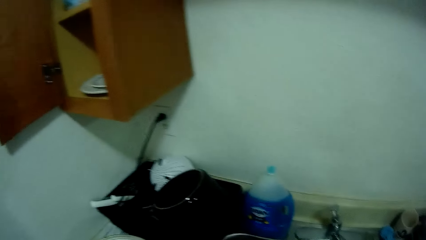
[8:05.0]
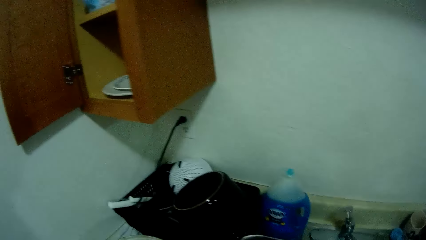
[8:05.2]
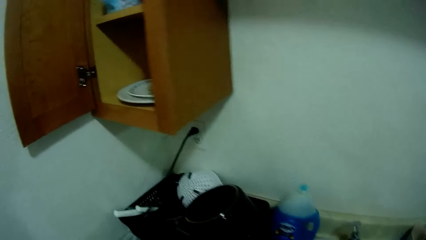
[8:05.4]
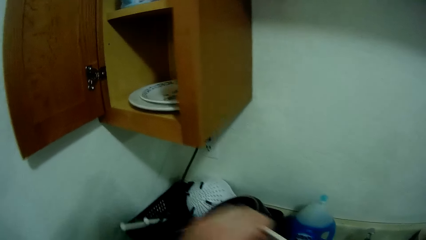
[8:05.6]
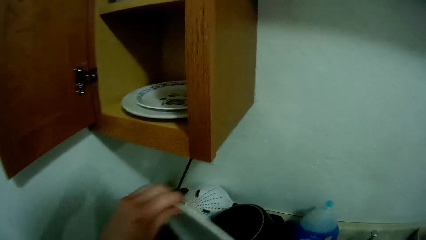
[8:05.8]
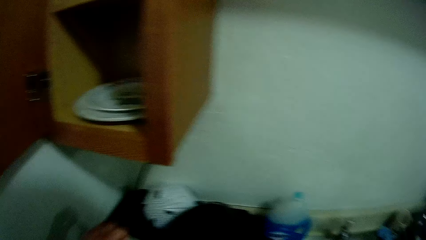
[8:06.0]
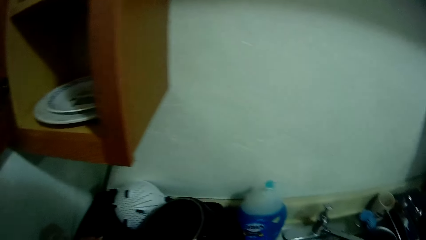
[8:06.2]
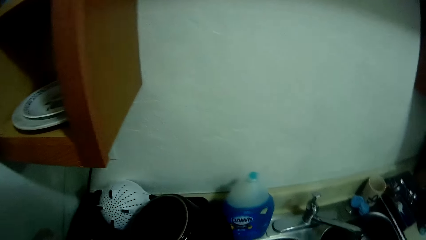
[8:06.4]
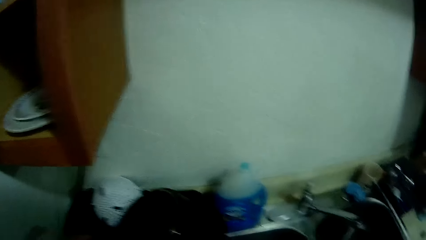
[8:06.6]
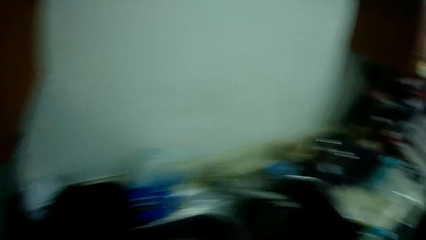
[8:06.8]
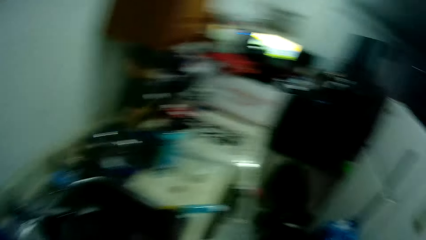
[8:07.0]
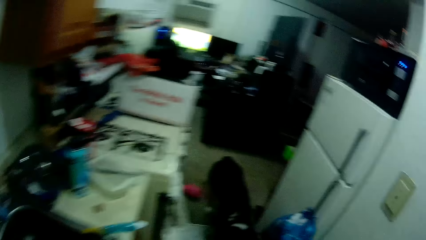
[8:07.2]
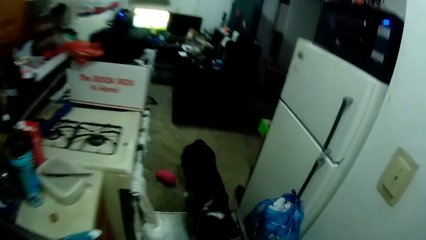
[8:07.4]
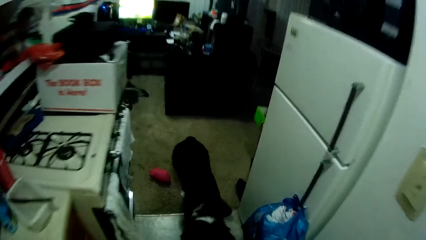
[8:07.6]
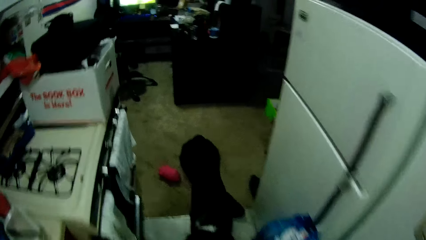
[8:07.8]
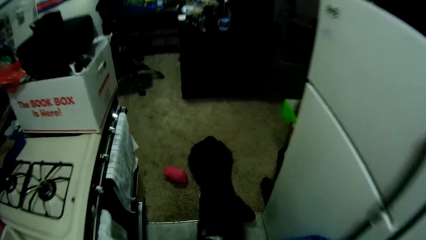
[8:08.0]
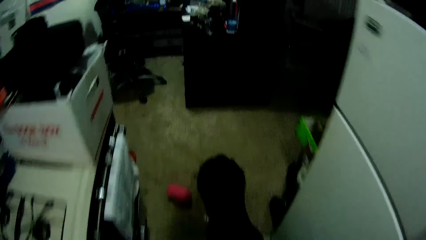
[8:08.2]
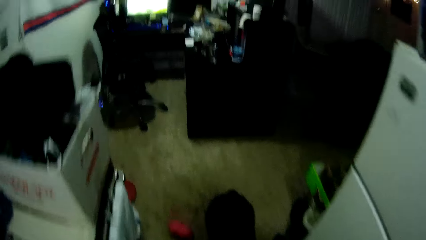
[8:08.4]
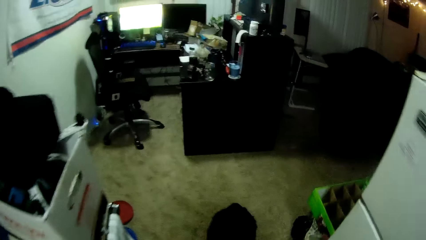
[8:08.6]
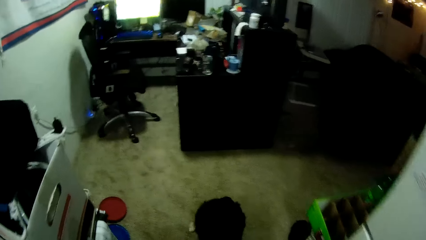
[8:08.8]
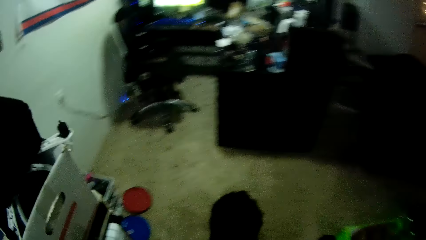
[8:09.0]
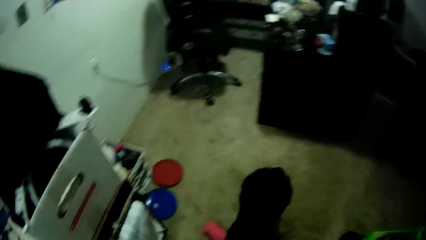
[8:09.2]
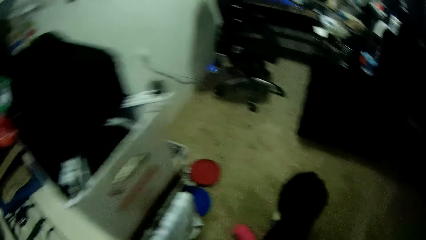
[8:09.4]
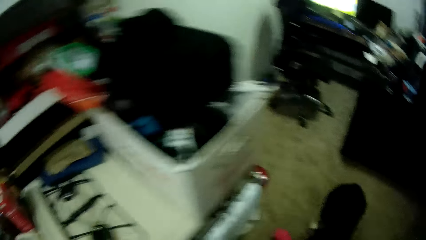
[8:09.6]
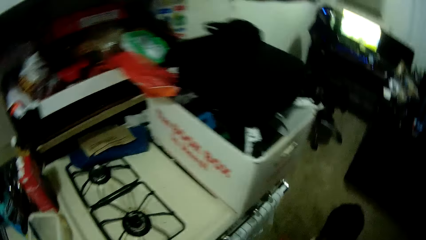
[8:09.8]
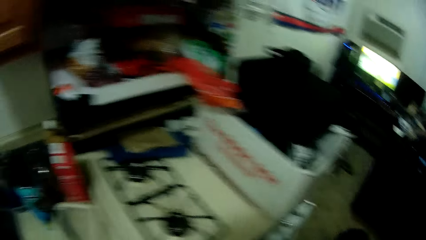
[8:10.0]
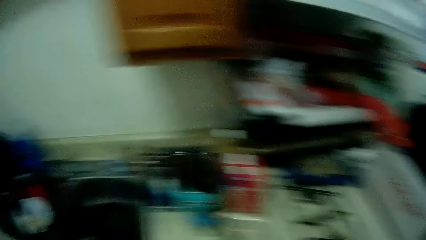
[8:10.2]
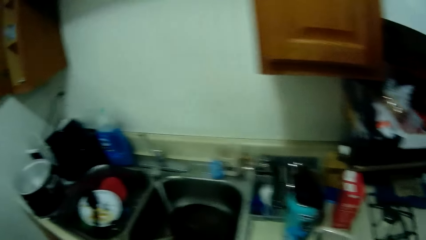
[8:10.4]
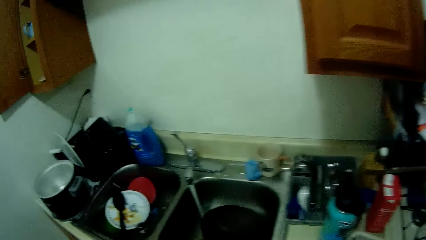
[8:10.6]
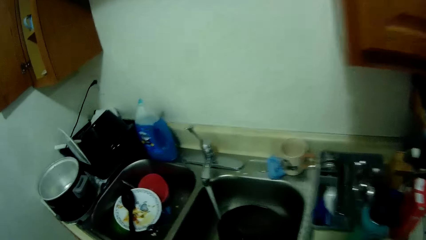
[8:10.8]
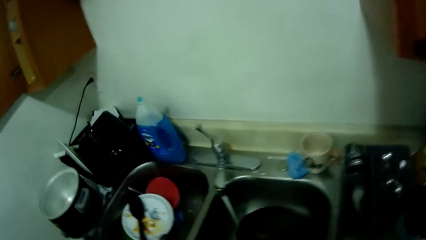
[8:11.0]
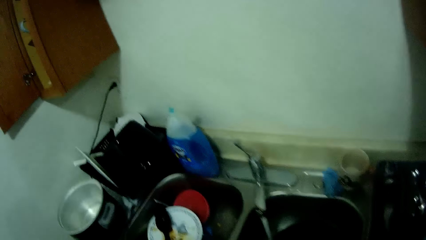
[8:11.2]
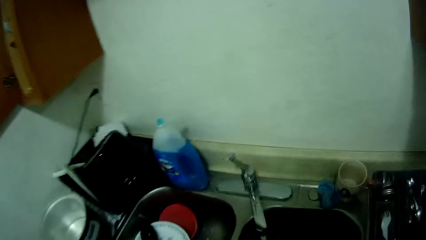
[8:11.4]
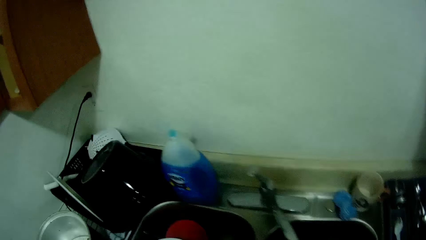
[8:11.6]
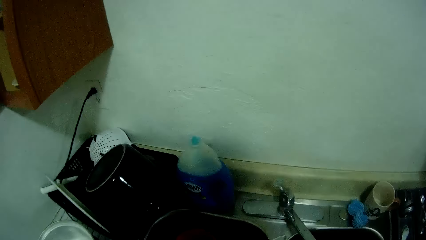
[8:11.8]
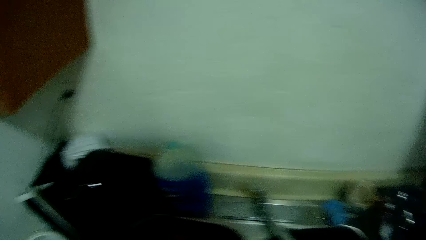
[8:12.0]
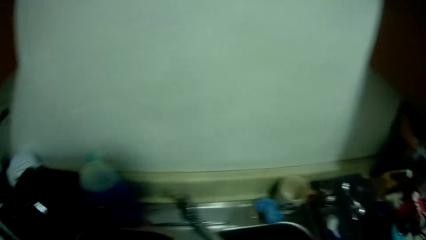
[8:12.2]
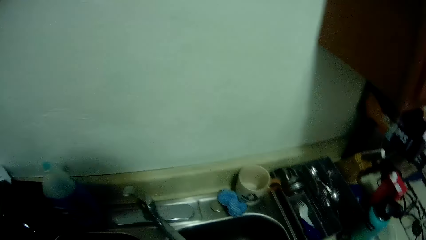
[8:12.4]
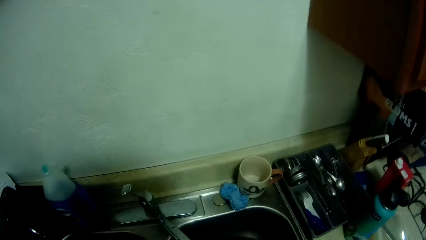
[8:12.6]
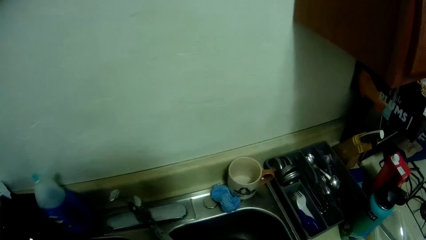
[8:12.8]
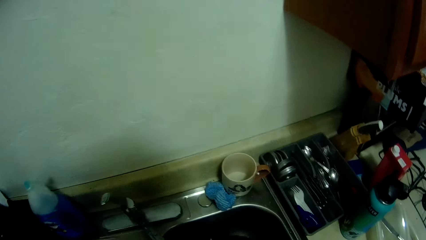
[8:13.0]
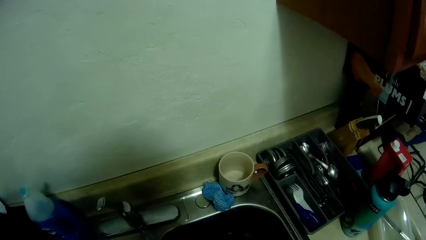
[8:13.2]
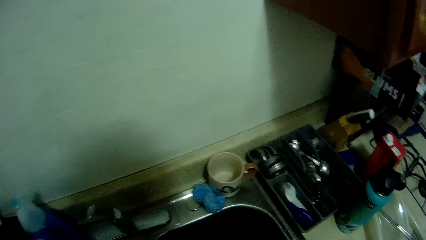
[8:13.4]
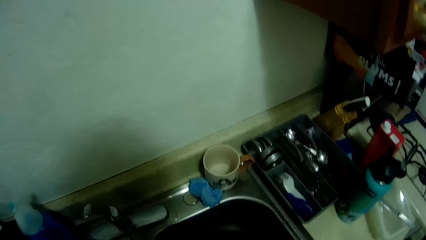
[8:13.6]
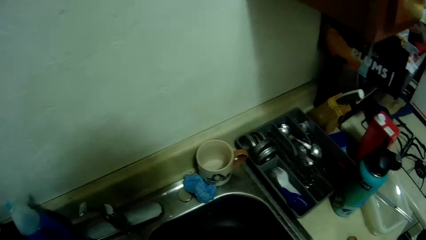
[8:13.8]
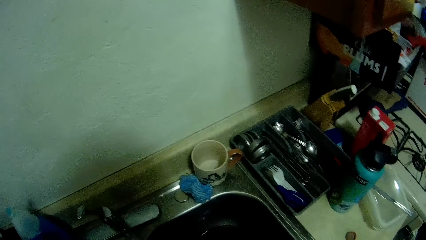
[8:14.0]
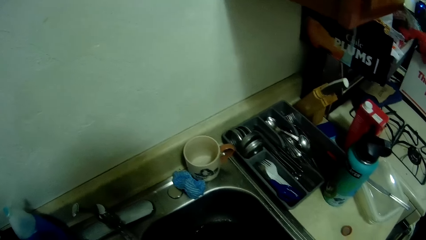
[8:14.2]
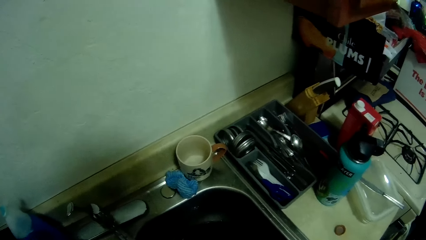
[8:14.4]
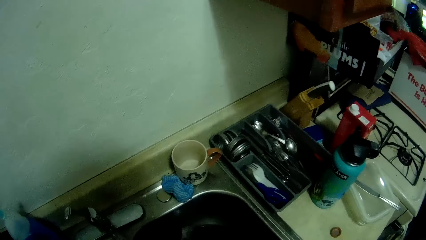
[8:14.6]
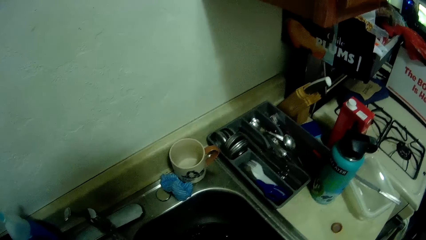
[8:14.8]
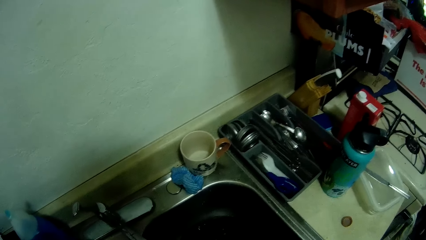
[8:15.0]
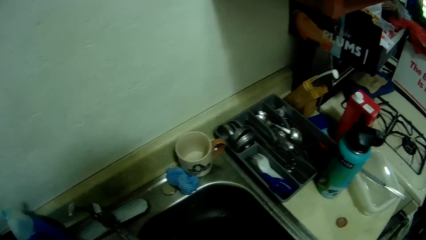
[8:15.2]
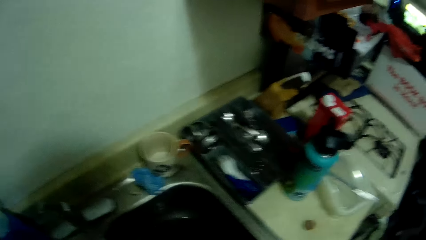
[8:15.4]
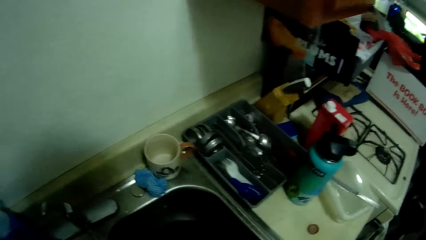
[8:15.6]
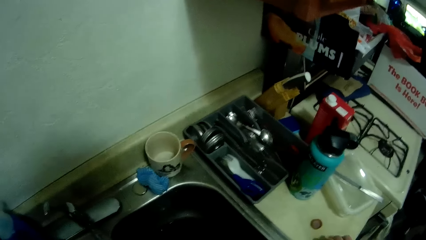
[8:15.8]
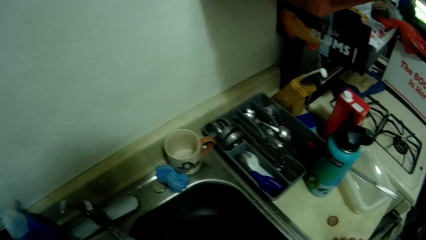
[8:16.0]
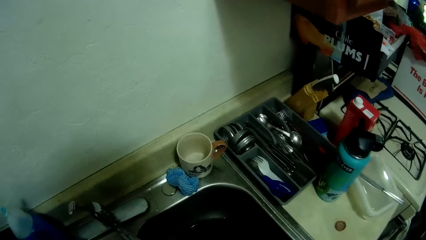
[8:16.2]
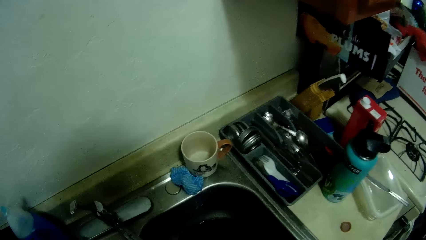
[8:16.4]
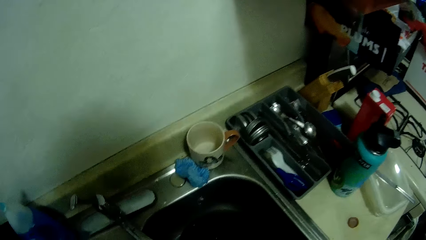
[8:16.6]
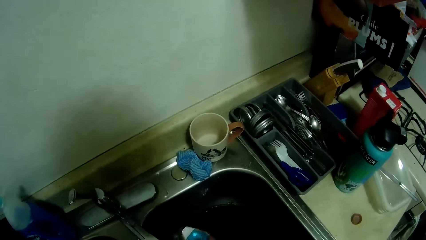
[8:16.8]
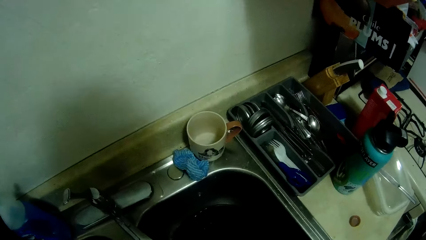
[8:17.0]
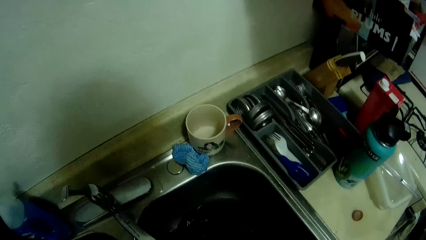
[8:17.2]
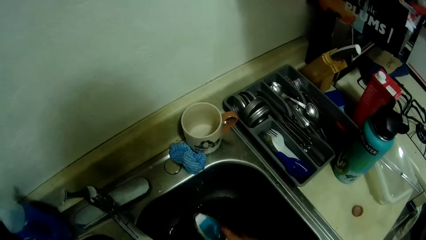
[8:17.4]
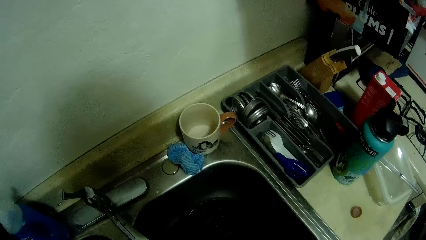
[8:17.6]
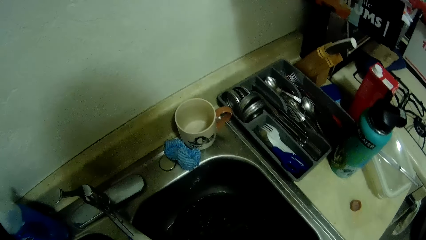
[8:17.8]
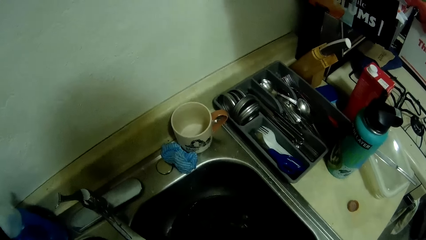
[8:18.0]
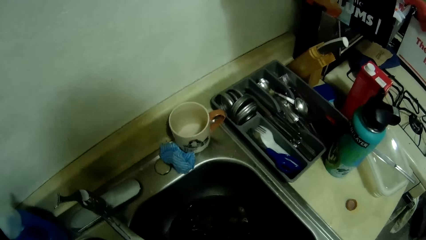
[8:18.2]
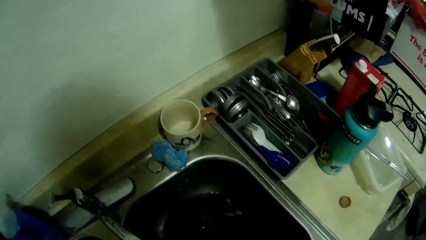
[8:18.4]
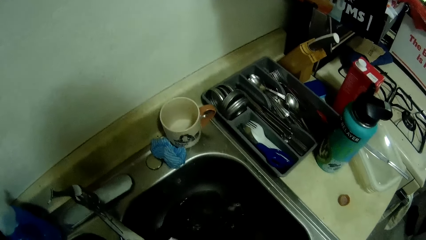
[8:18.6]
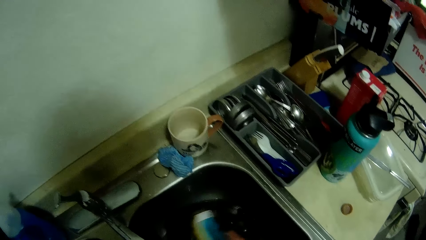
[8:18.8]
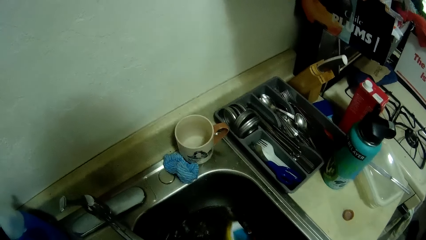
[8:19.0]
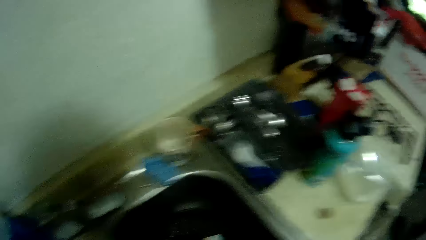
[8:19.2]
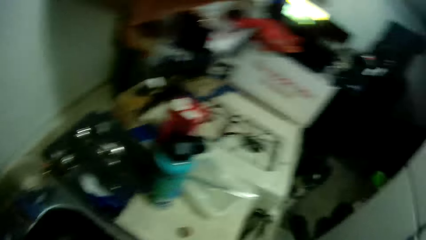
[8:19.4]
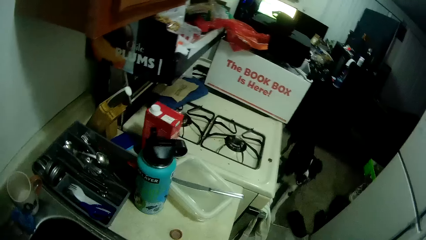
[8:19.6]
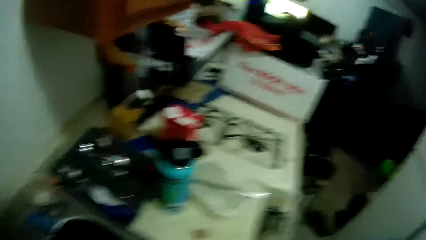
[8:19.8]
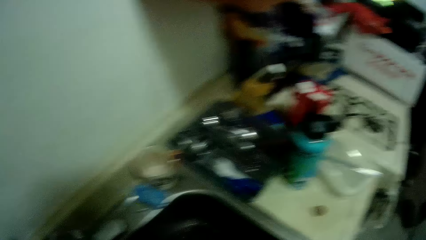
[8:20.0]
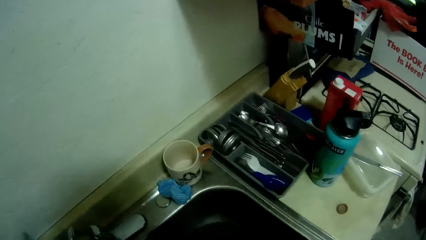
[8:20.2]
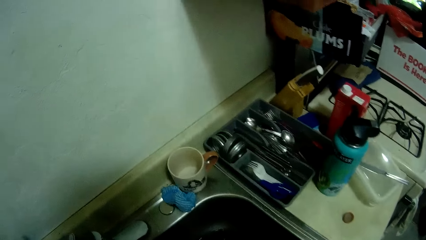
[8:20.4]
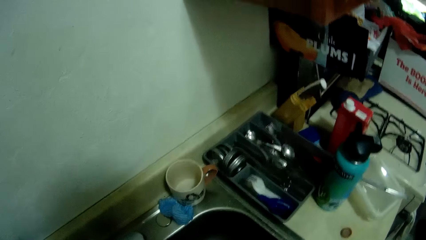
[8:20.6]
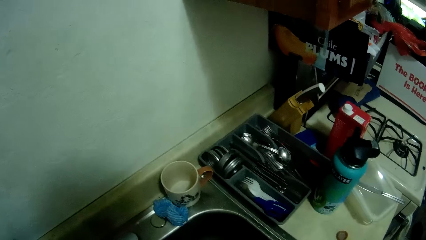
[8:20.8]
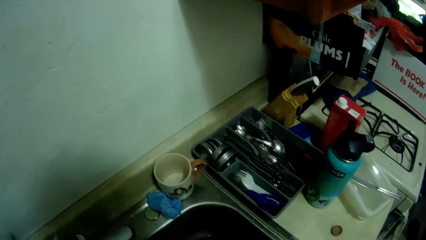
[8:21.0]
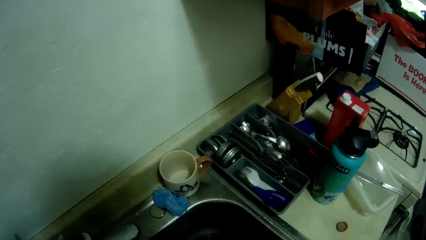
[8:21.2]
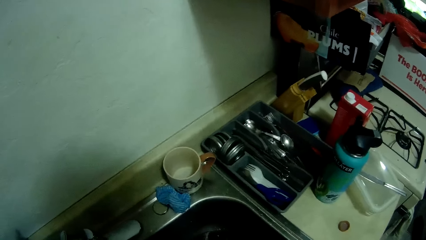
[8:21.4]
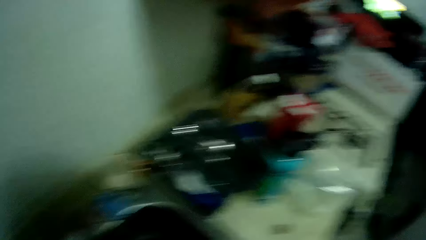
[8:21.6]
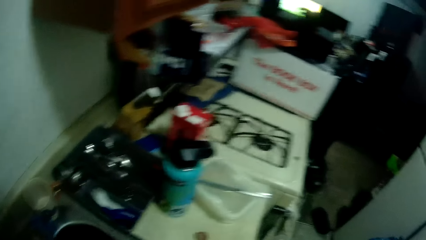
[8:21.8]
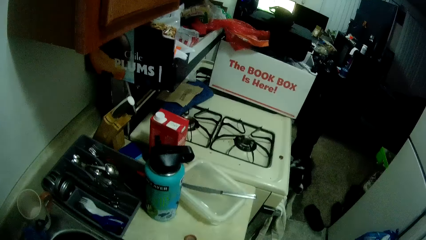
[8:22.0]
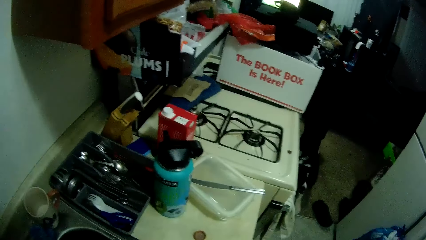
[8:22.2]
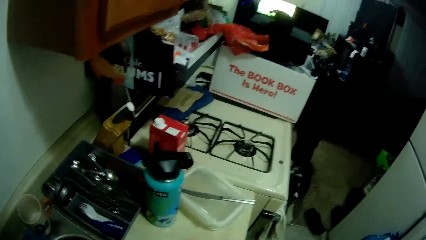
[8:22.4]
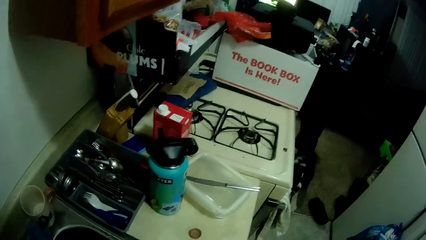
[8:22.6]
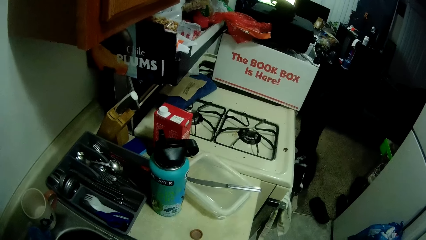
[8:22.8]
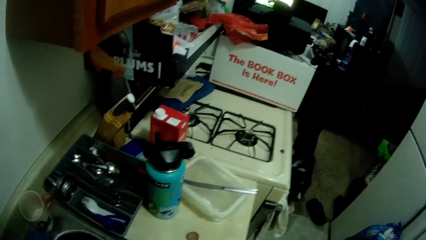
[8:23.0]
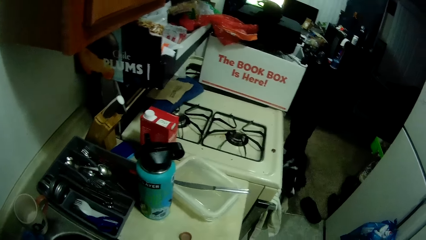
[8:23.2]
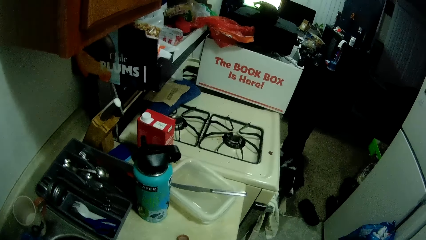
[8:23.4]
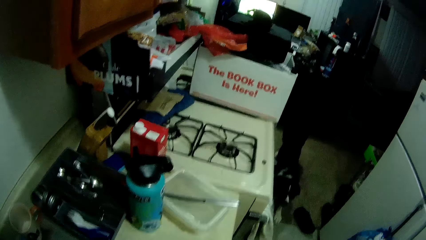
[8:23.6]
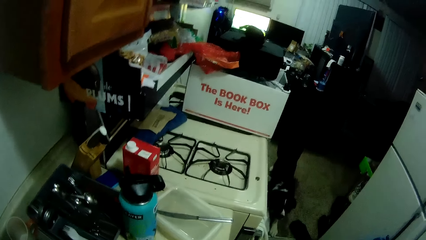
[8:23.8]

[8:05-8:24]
The camera wearer drops the other plate in a basket. They look at the dog. They wash the frying pan. They wash the sink.
